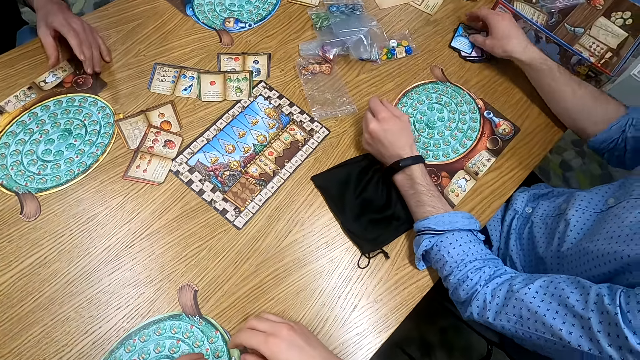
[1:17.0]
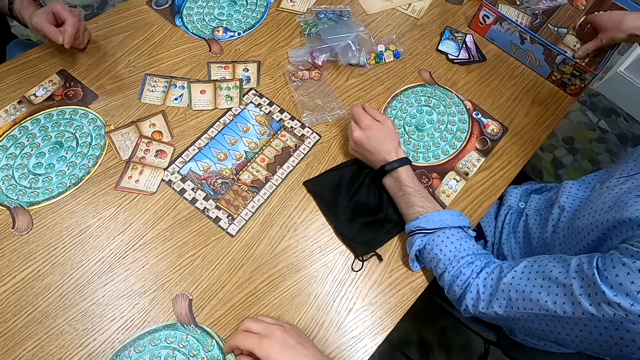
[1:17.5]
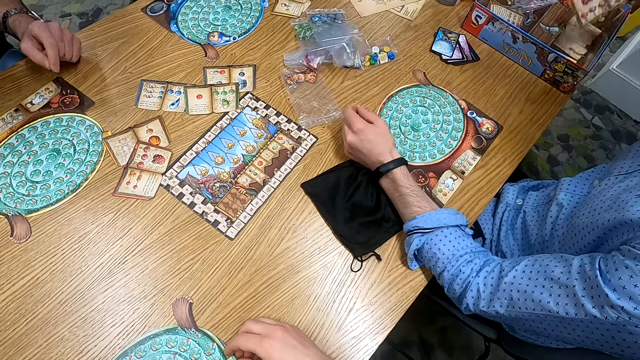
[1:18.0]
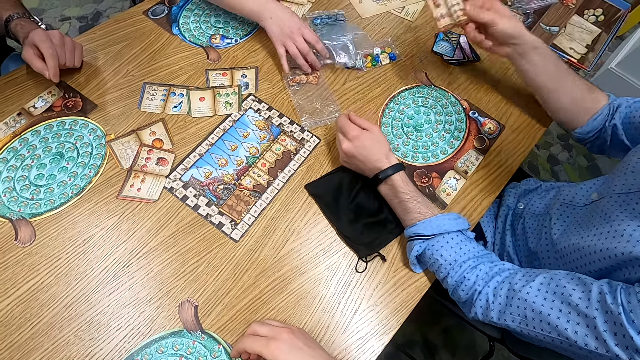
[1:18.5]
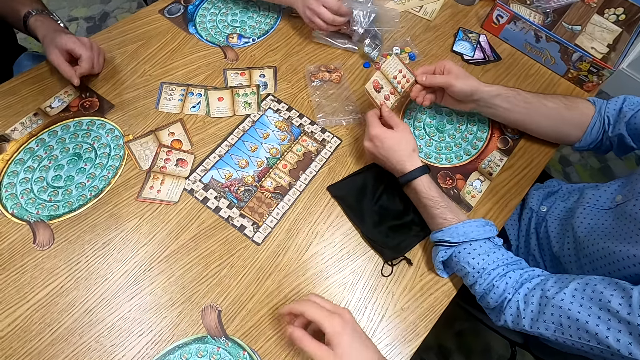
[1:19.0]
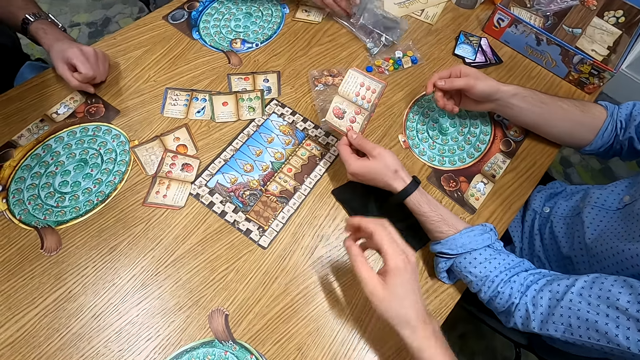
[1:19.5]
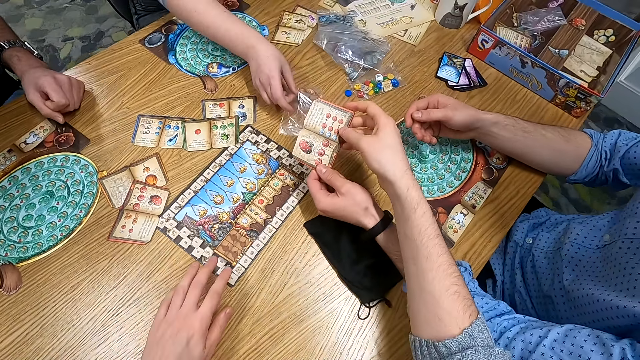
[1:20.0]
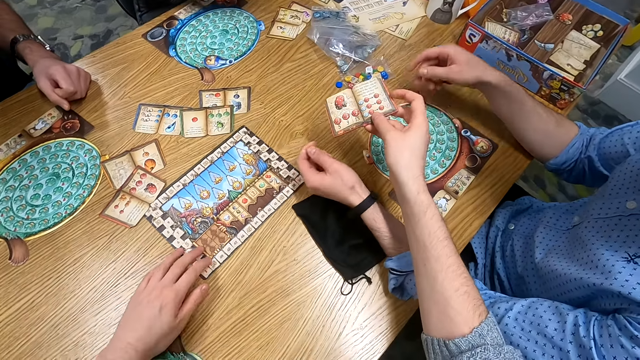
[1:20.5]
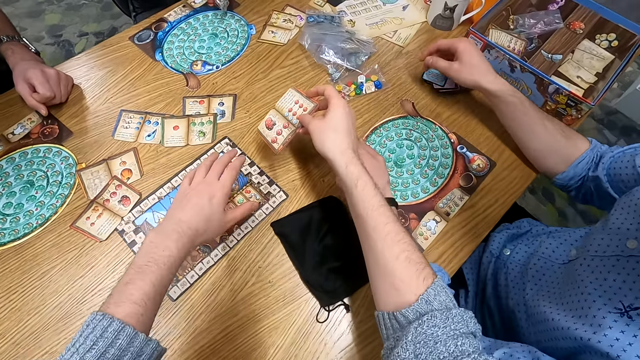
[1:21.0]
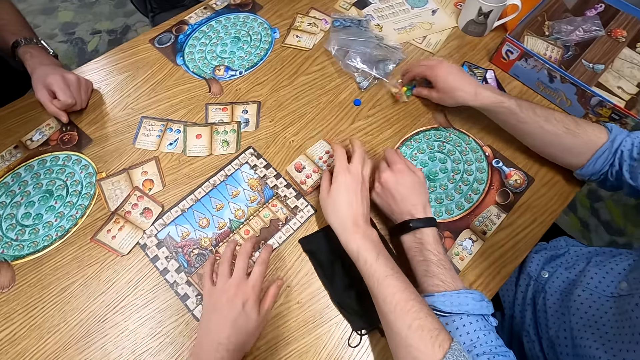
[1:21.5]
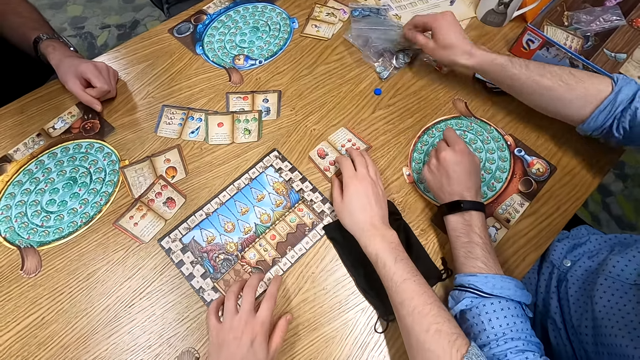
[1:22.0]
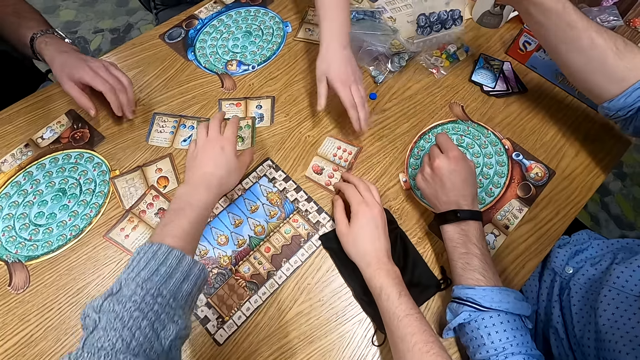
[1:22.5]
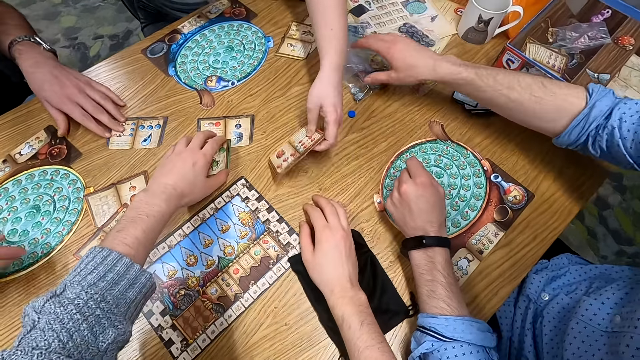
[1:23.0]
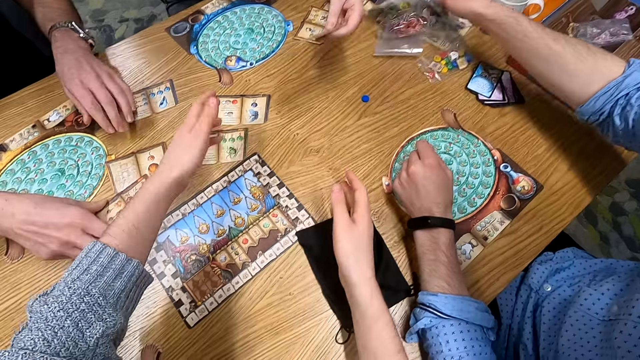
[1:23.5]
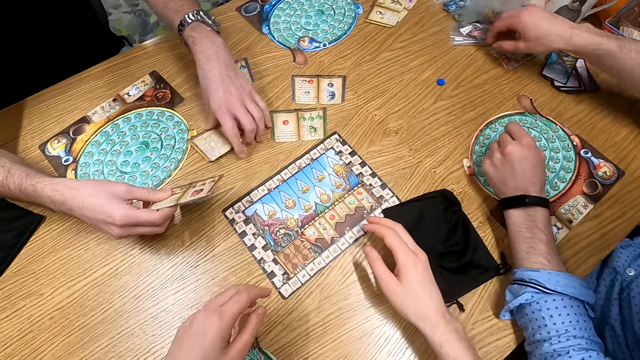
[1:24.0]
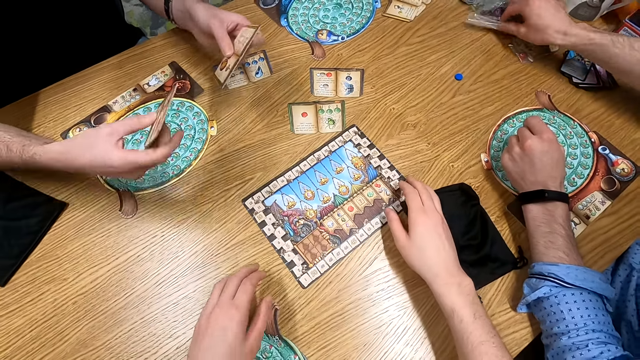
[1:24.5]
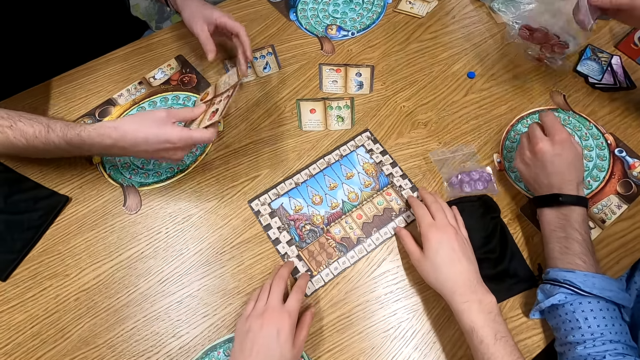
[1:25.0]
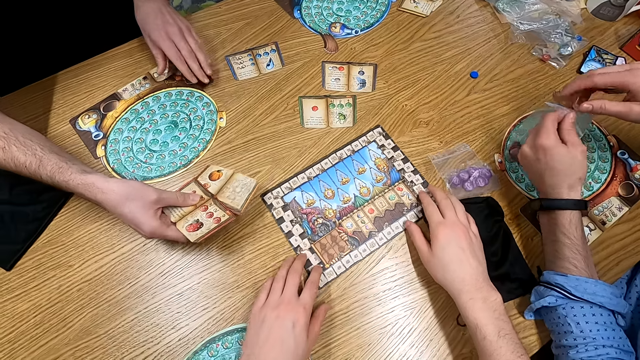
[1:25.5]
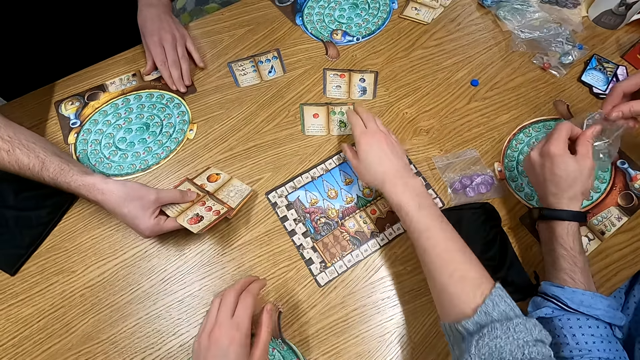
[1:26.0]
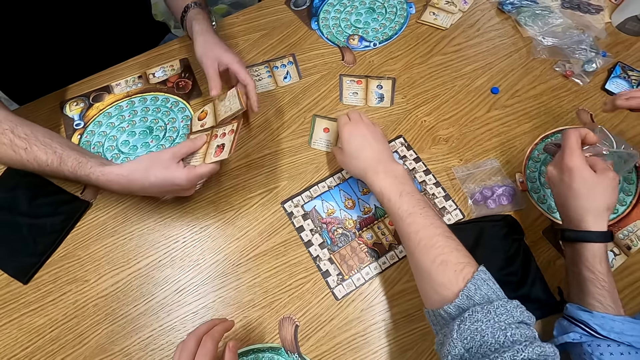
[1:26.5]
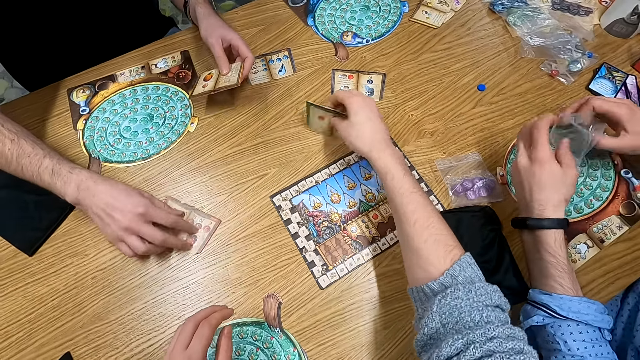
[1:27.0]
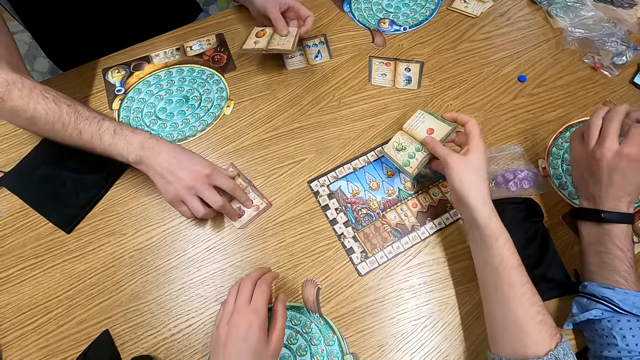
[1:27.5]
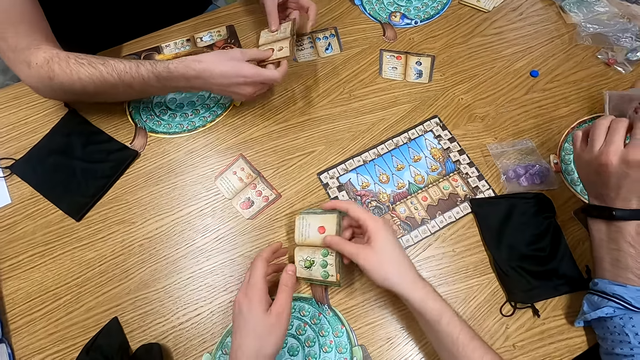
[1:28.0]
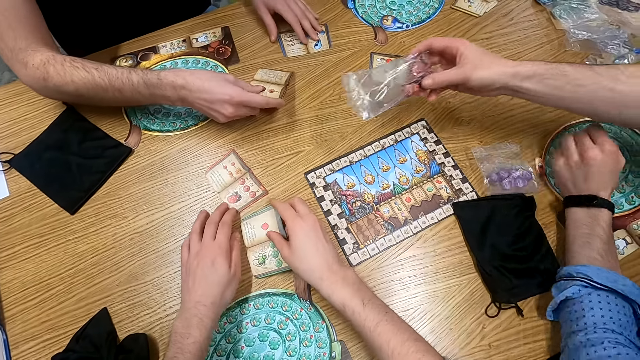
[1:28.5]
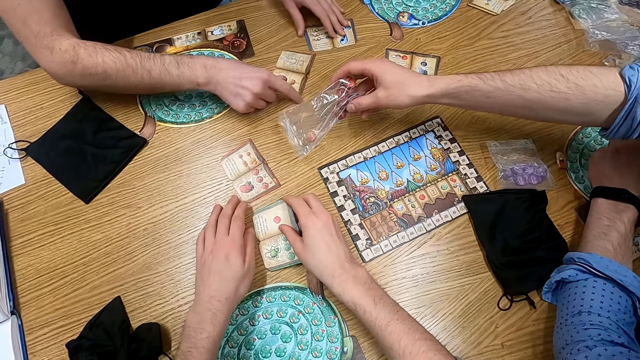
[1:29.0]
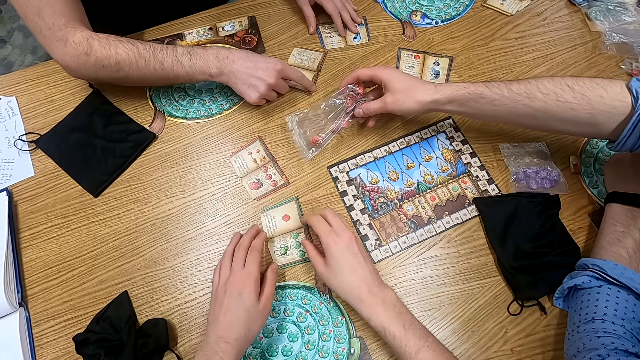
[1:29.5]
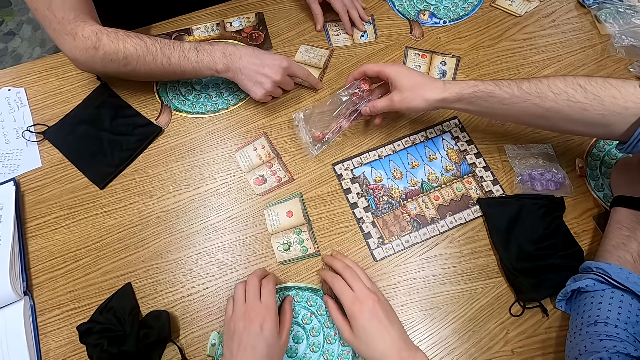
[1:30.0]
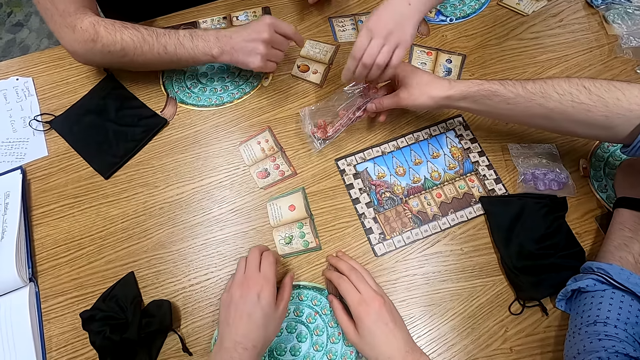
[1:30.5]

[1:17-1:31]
A man holds a playing card. The man puts cards on the table and picks cards from a box. Another man holds a paper on the table. The first man holds a playing card. The other man holds the paper on the table. The first man hands the camera wearer a card. The camera wearer puts the playing card on the table. A woman picks a card. The first man picks zipper bags. A third man holds playing cards. A fourth man picks cards. The second man holds the paper on the table. The first man opens a zipper bag. The camera wearer holds a playing card on the table. The third man puts a playing card on the table. The camera wearer picks up the playing card on the table. The first man holds a paper on the table. The camera wearer holds the playing card on the table.

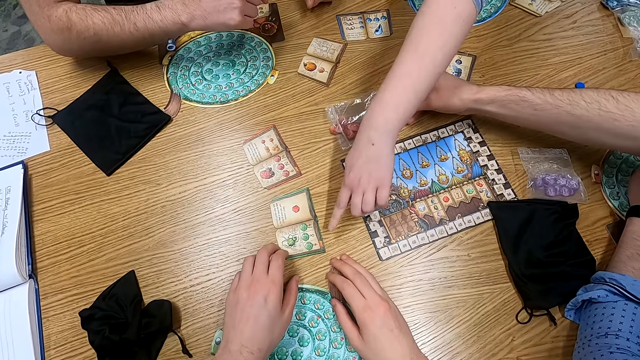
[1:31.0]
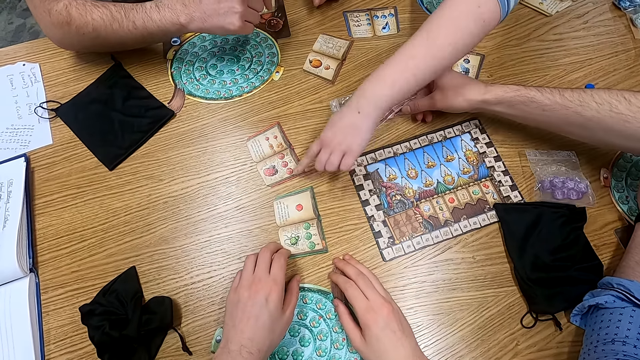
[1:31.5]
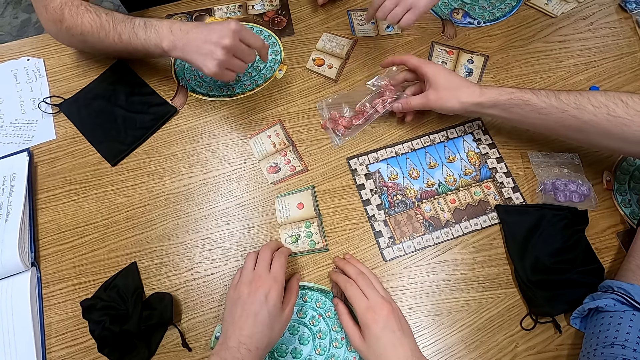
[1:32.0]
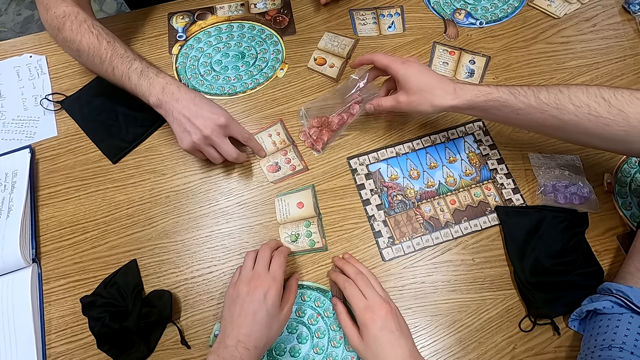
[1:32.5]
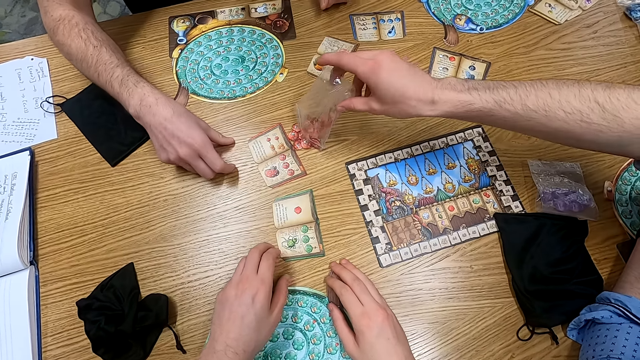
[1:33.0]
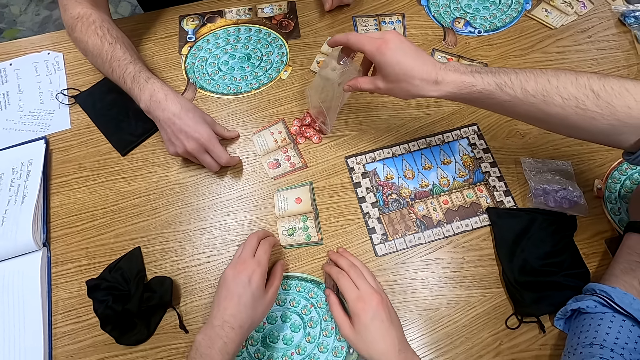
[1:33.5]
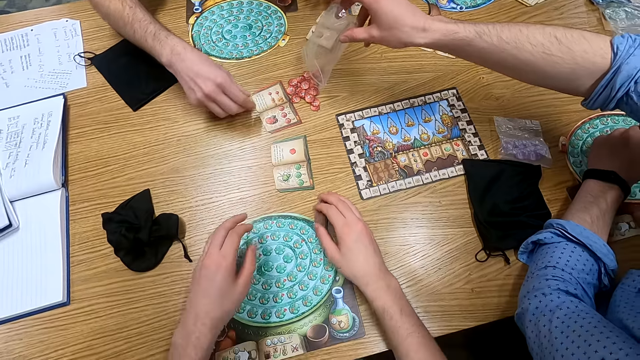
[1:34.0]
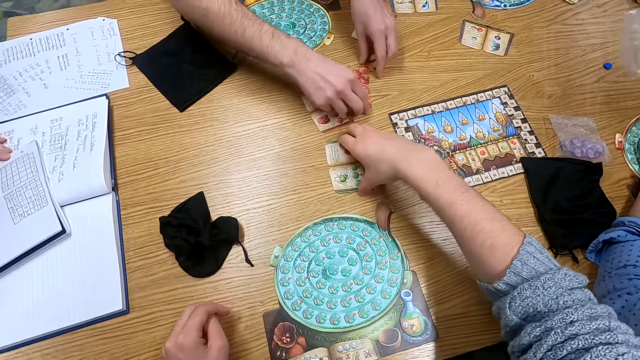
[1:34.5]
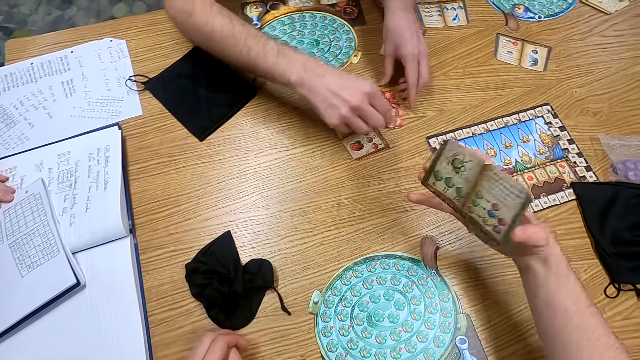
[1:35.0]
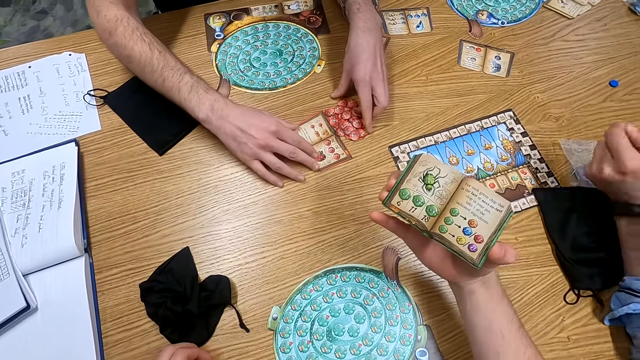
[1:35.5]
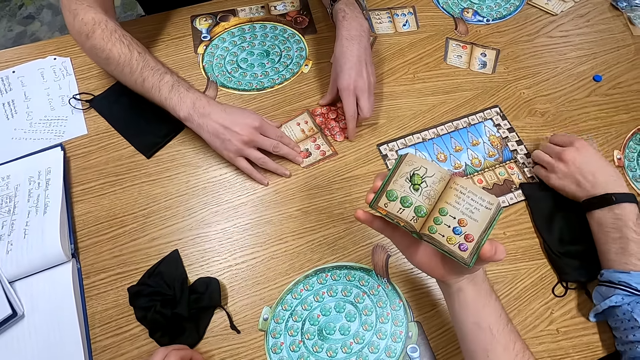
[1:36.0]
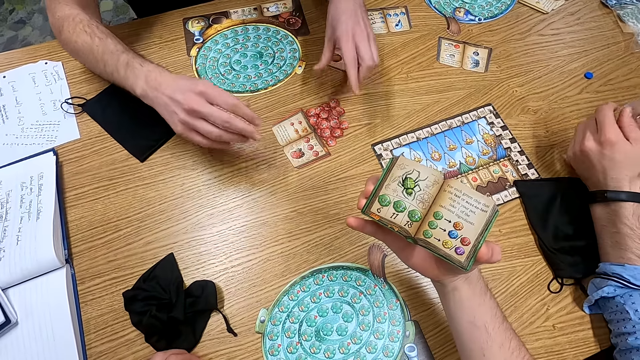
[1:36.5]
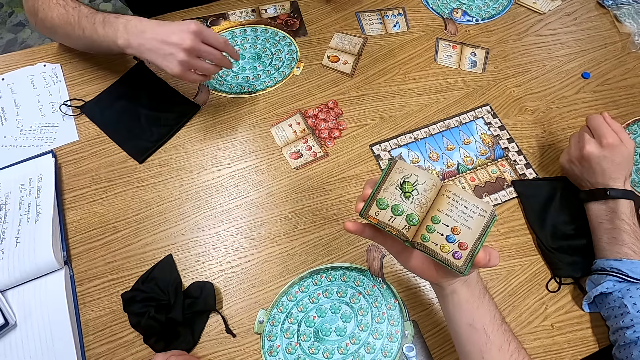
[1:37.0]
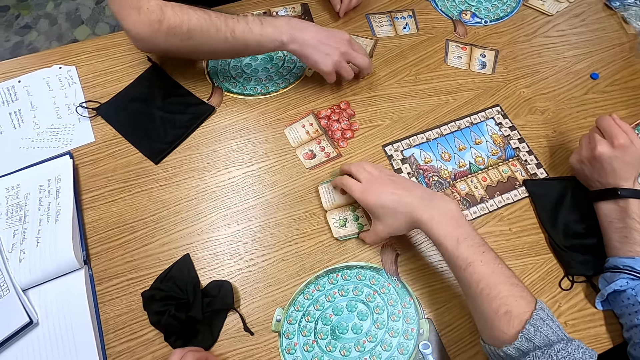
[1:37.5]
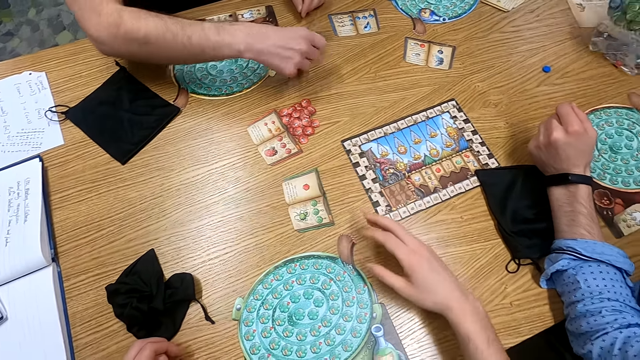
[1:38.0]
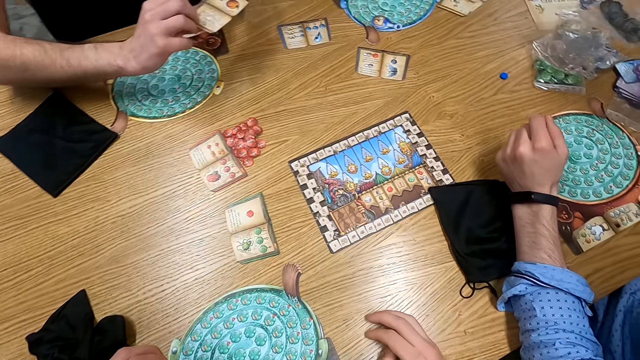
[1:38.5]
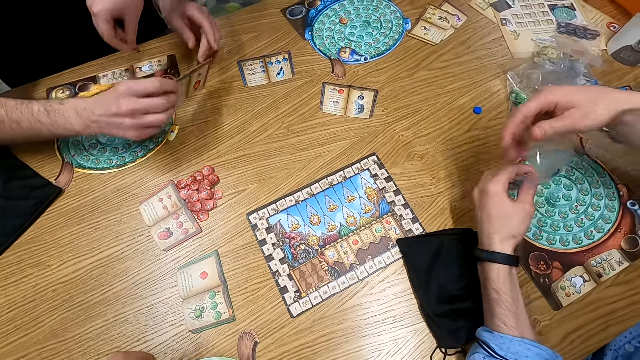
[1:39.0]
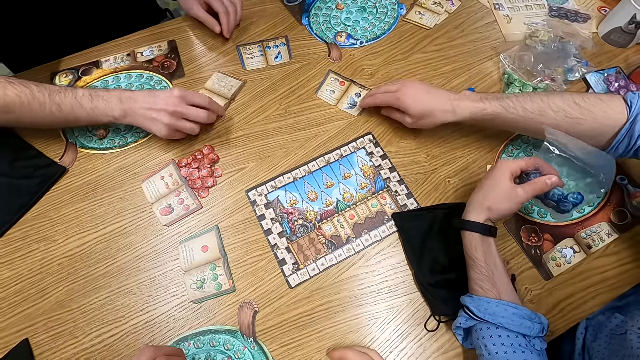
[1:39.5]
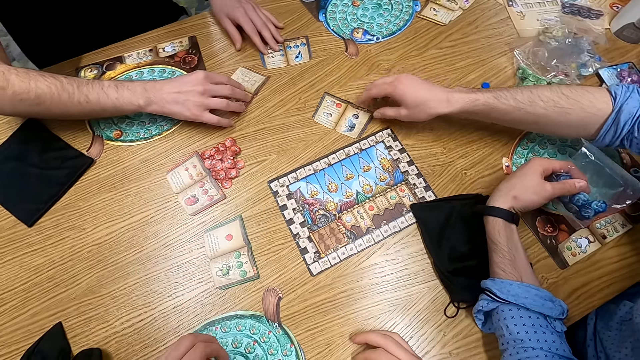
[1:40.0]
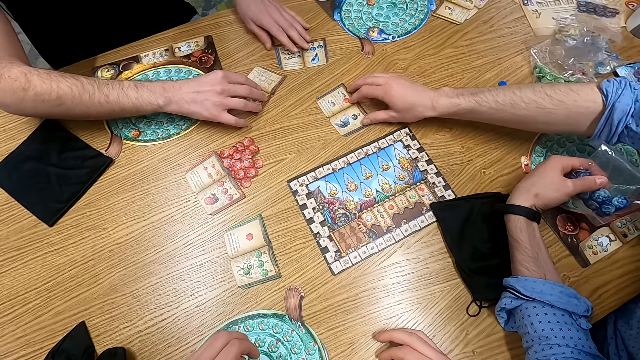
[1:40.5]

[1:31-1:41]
A man pours counters on a table. Another man holds a playing card on the table. The camera wearer holds a playing card on the table. A third man picks something. The camera wearer picks a card. The first man picks a zipper bag. The second man holds a polythene paper. The camera wearer holds the playing card on the table and puts the playing card on the table. The third man holds a playing card. The second man holds the polythene paper. The first man picks the zipper bag. The second man holds the playing card on the table.
